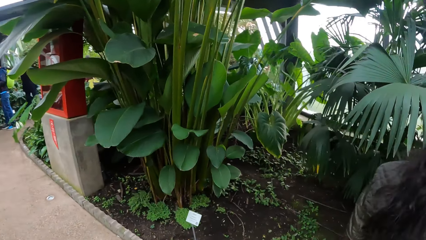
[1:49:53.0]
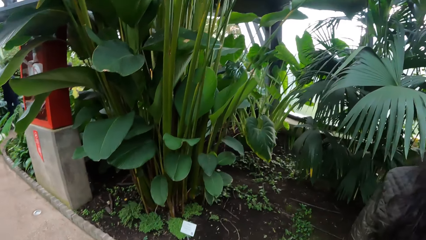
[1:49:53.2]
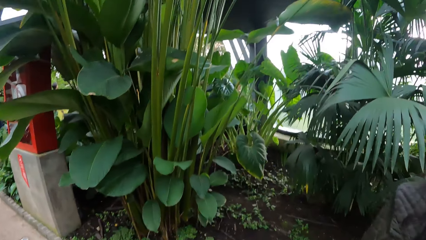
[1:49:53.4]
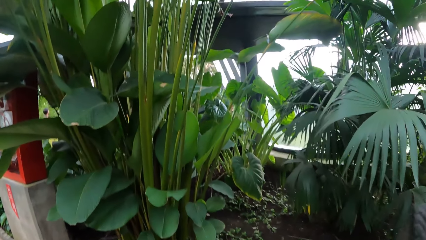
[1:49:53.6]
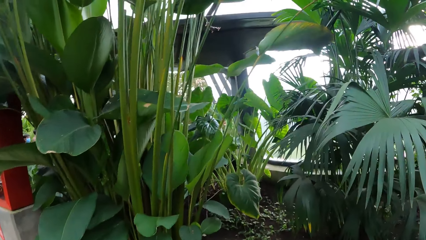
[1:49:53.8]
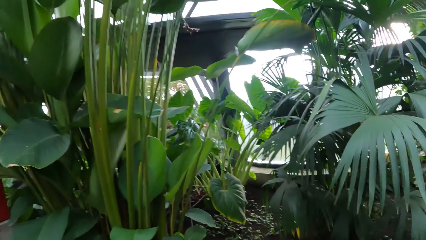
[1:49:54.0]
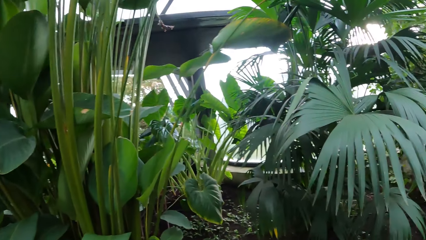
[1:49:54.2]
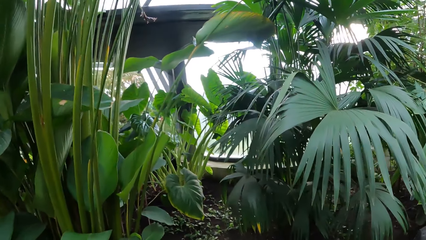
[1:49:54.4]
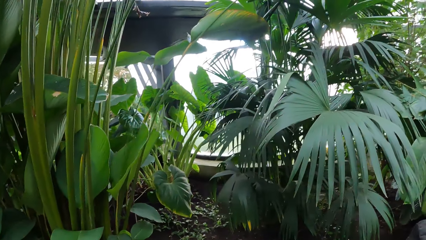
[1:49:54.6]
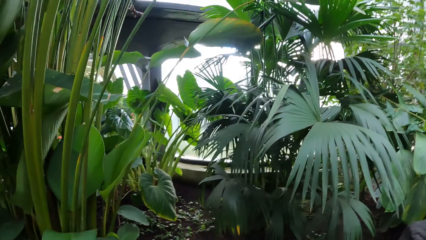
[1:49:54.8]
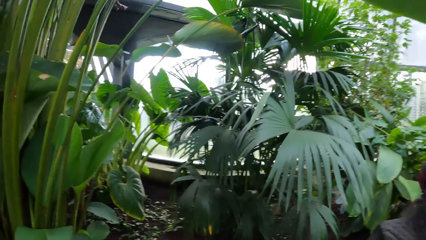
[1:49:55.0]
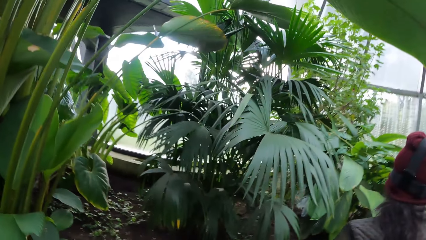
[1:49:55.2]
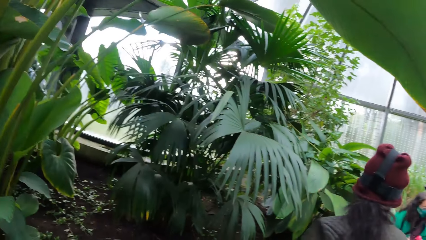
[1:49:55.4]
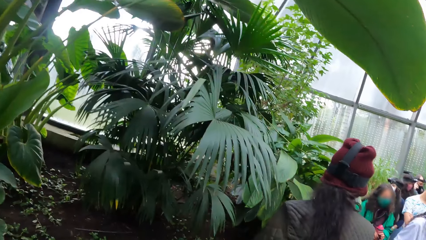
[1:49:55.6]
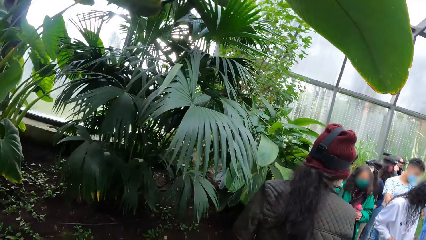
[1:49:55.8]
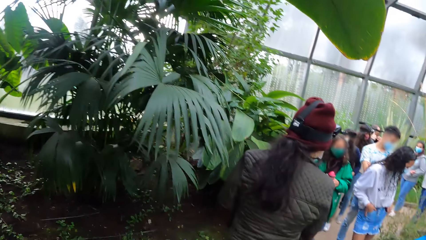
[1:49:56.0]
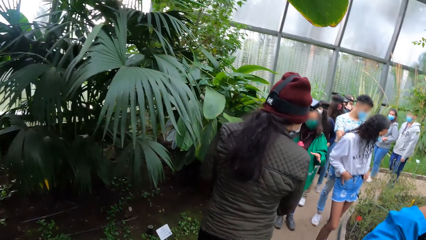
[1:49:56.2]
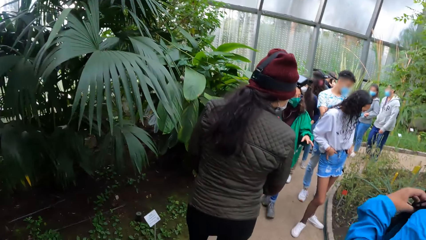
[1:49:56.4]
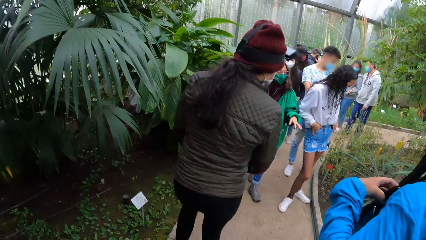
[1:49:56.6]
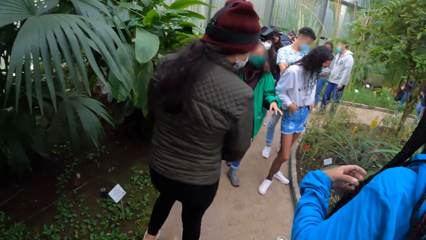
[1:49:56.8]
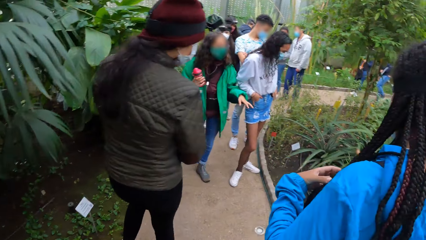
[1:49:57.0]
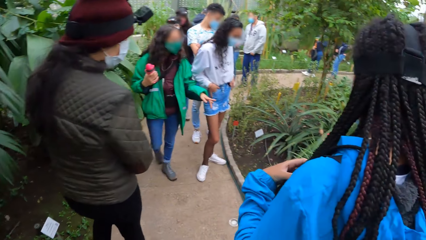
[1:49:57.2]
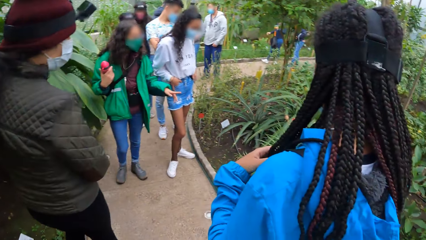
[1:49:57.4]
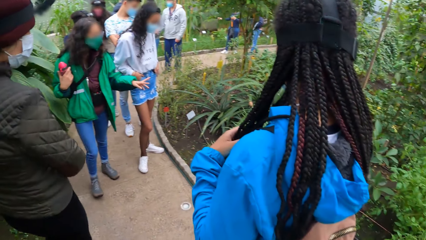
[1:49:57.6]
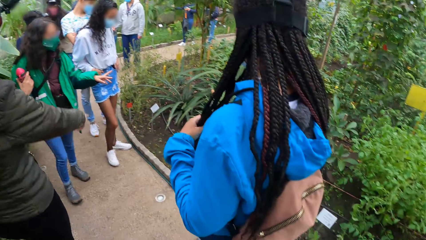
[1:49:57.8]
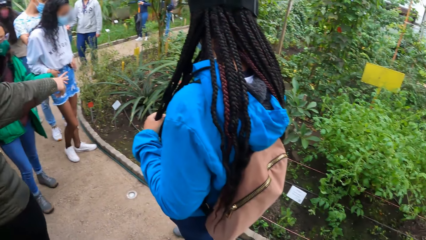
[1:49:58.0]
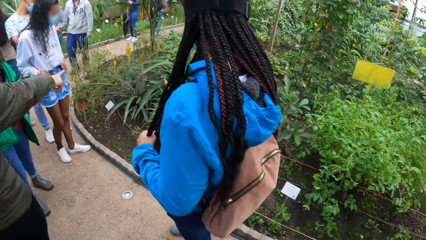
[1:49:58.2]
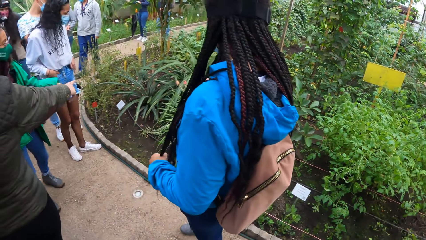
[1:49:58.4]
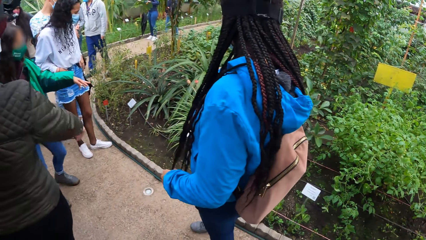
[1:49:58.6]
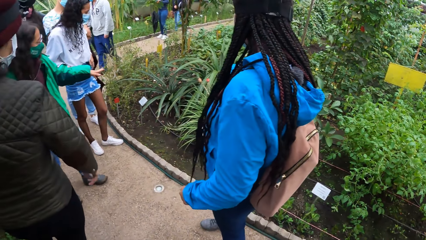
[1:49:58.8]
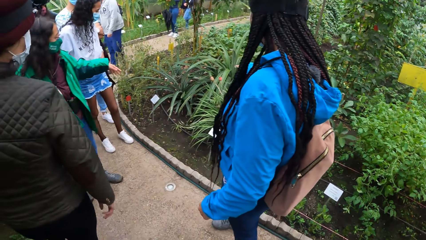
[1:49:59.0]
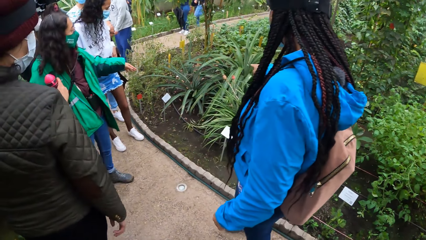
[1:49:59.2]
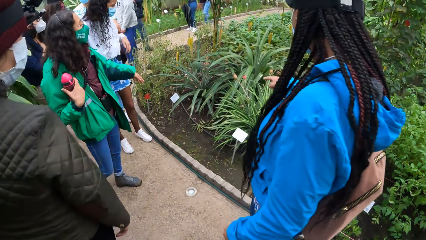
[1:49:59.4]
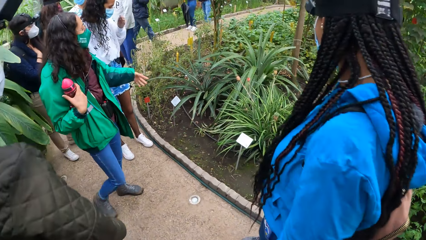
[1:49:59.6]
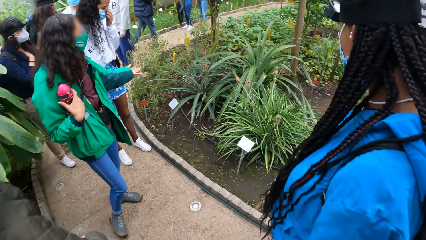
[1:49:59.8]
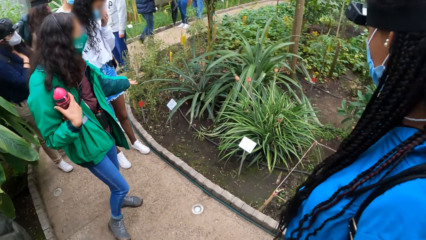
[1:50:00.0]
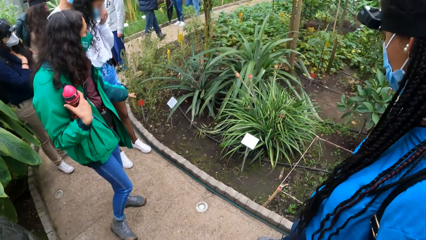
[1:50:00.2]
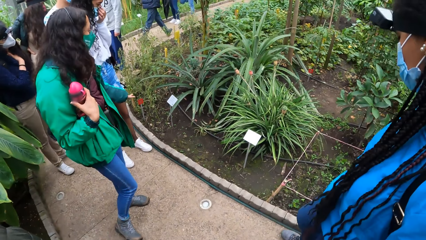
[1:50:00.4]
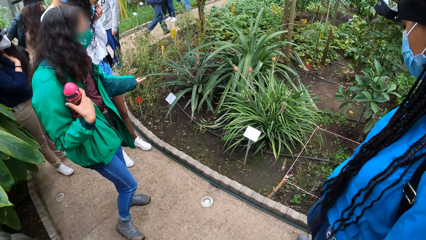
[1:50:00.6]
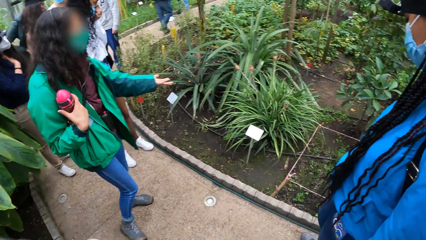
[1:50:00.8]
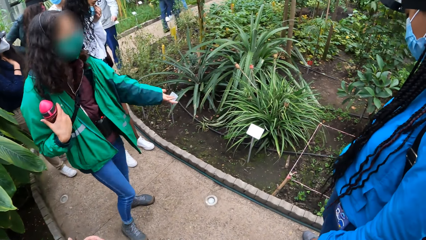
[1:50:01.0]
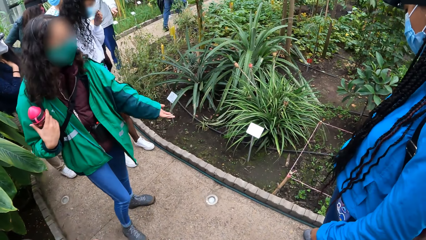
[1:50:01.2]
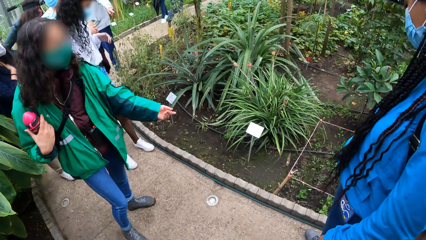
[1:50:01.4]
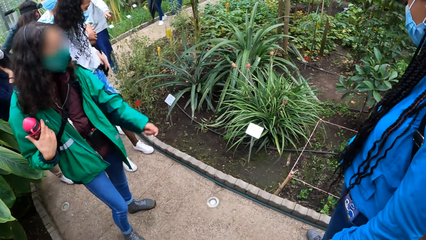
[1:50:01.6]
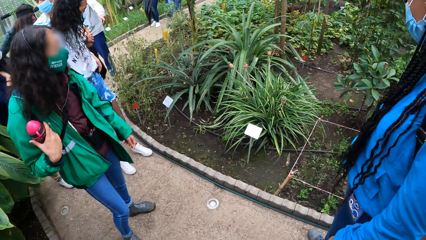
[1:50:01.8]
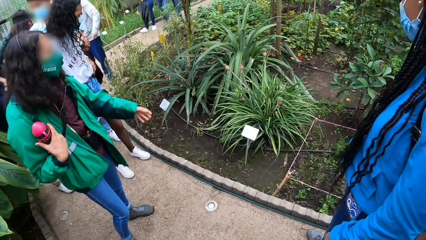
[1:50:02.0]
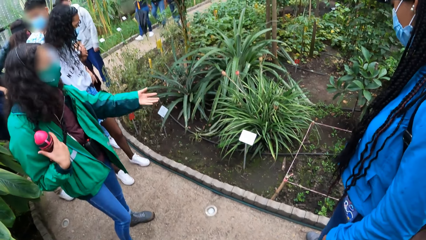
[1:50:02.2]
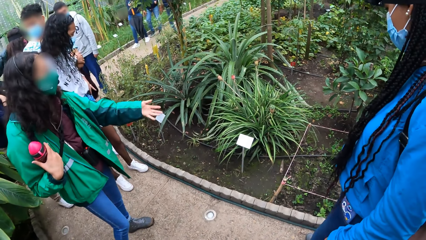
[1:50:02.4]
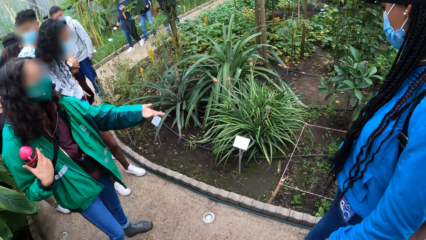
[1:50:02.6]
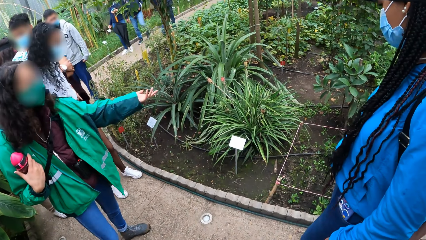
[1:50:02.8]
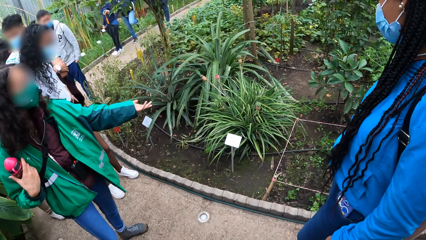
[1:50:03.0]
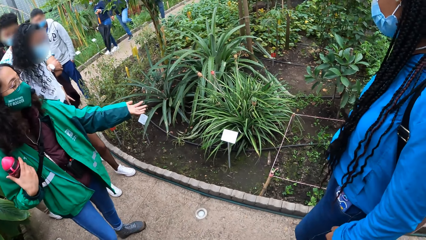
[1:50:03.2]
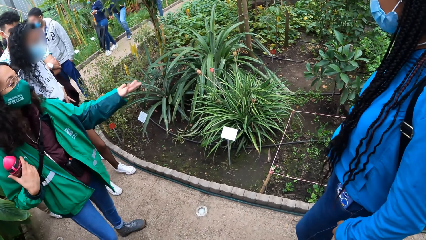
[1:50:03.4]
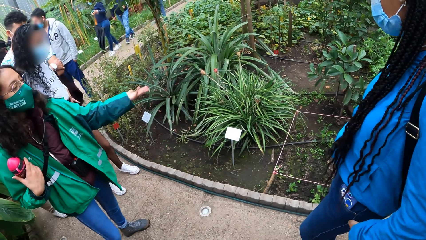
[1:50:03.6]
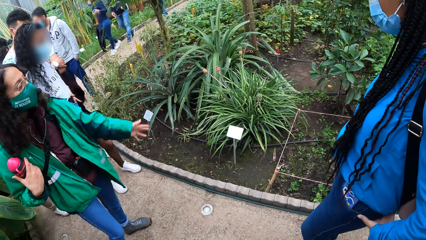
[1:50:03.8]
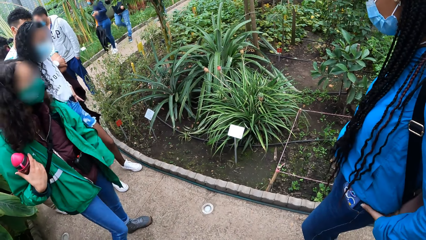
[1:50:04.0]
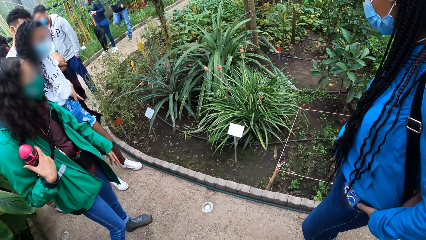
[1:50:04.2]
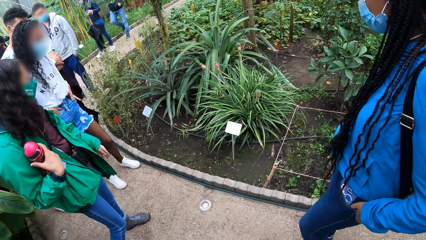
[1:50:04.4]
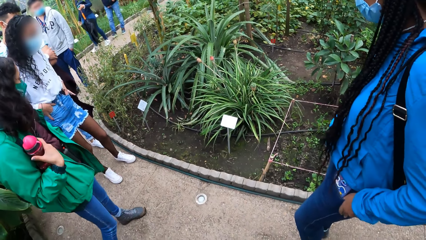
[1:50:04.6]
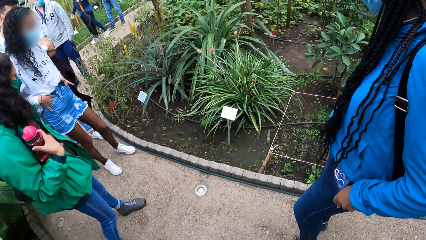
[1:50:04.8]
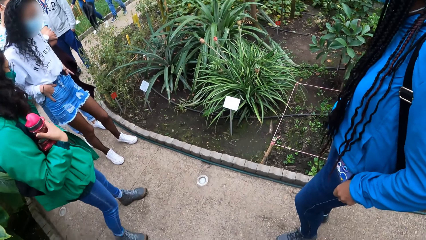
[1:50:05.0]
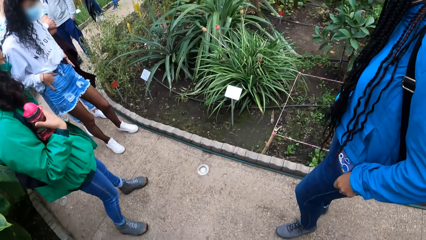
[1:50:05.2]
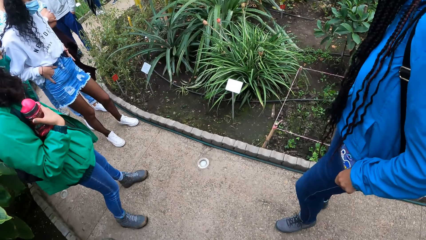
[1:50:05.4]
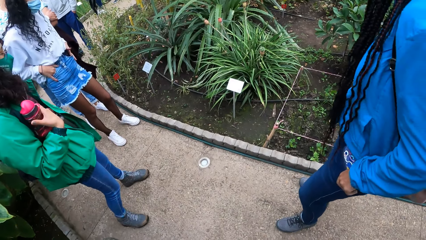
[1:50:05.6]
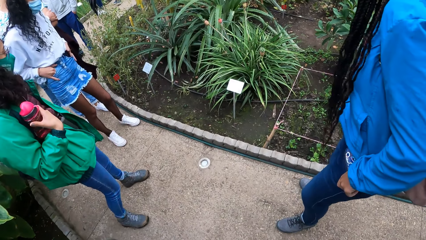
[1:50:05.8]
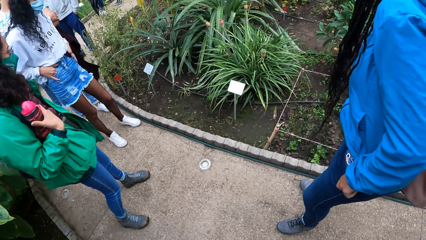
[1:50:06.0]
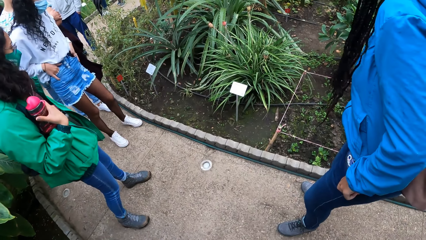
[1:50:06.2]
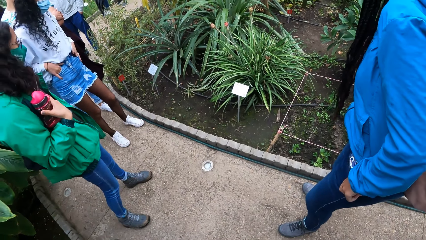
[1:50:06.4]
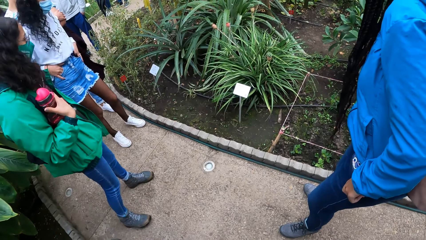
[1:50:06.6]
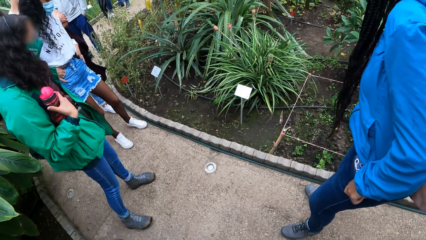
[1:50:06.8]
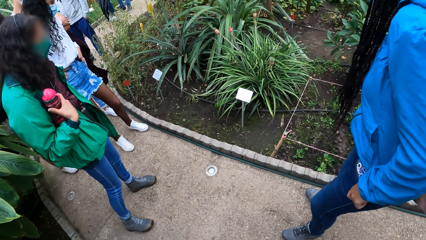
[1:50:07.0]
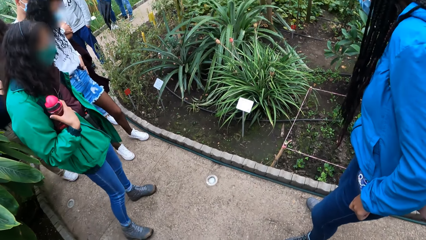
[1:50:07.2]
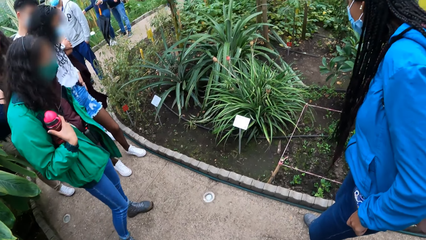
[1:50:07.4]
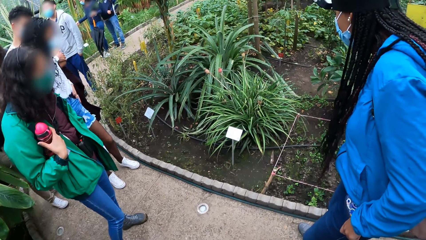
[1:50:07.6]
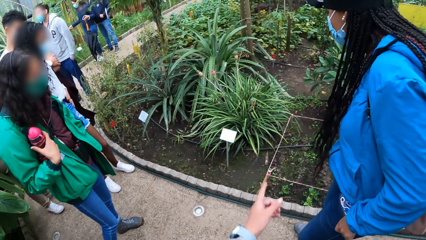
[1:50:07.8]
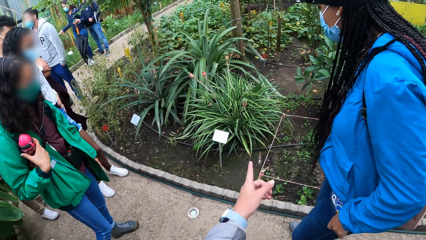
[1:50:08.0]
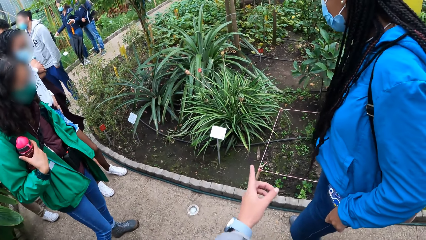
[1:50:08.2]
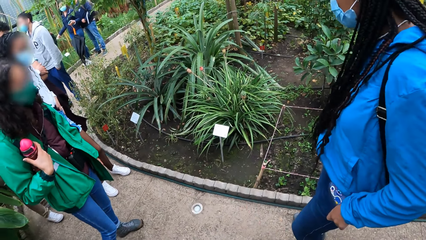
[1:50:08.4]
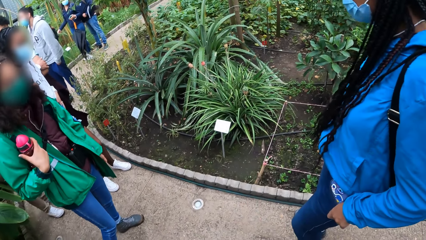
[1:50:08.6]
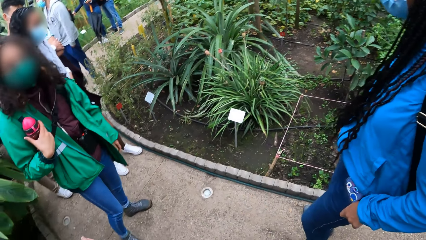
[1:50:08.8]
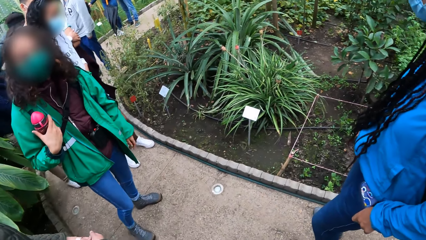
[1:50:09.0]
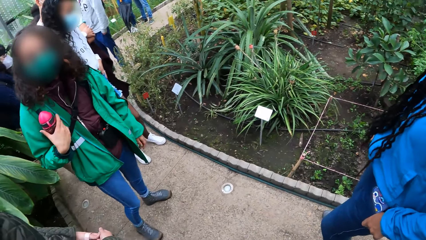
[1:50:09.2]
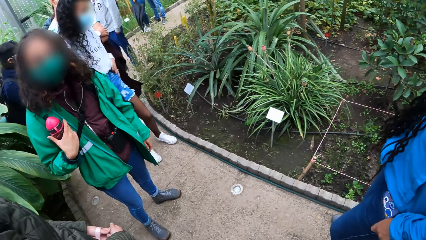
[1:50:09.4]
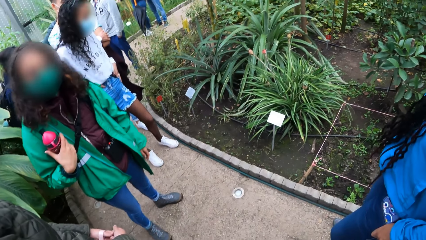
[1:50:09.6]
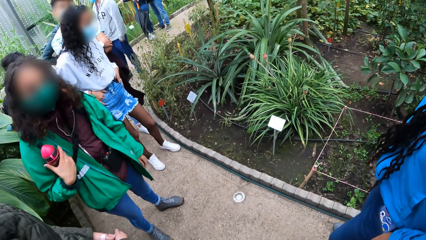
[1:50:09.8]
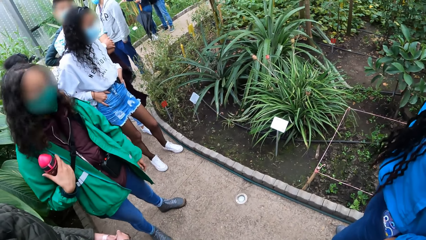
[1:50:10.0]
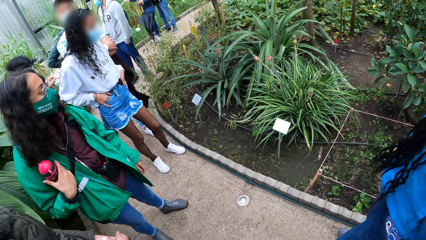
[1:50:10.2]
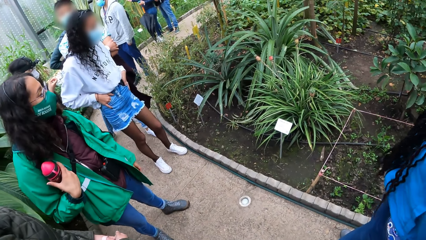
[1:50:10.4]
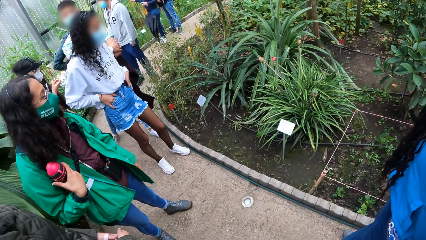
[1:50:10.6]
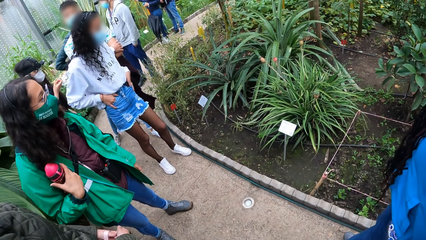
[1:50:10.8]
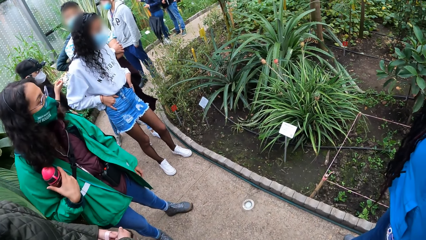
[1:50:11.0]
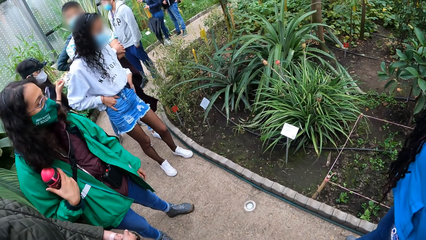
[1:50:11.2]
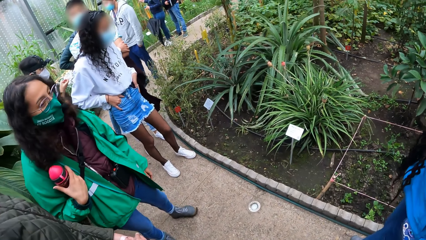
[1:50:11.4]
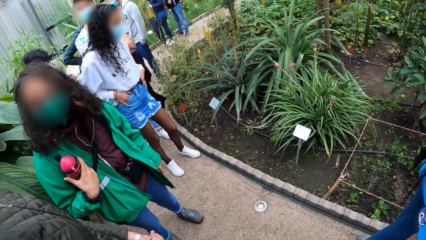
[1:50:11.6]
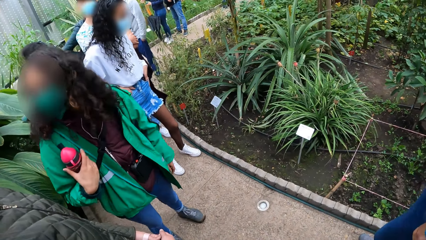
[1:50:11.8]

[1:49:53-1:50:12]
The camera wearer looks at the plants. She turns back. The woman points at a plant with her left hand. The woman converses. The camera wearer points at the plant with her left hand. She converses with the woman.
